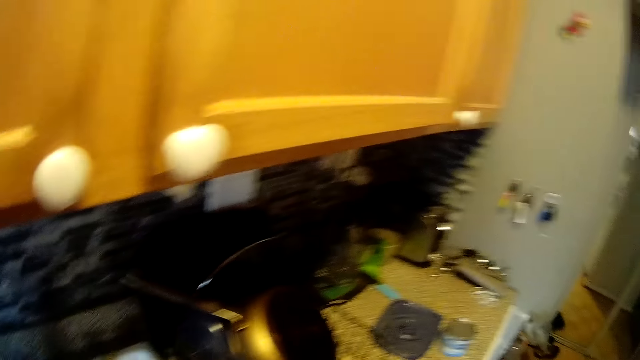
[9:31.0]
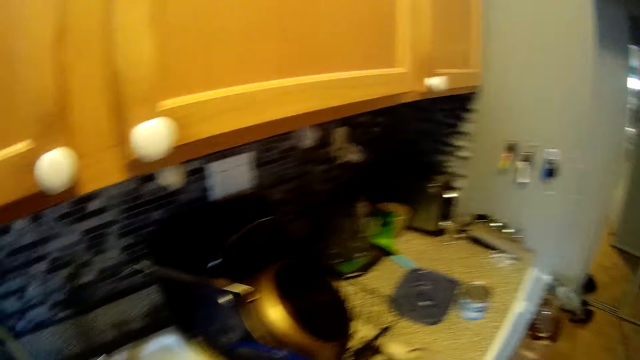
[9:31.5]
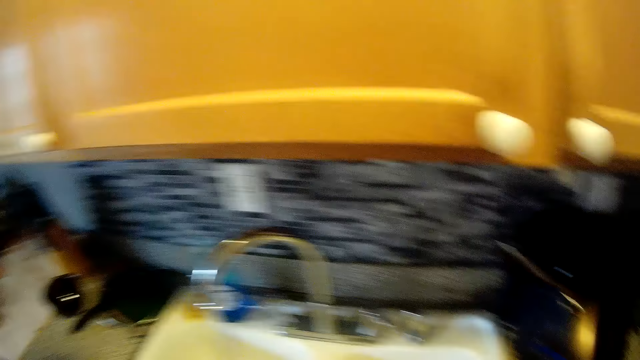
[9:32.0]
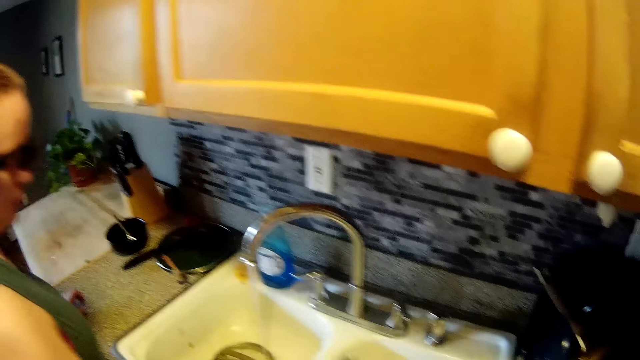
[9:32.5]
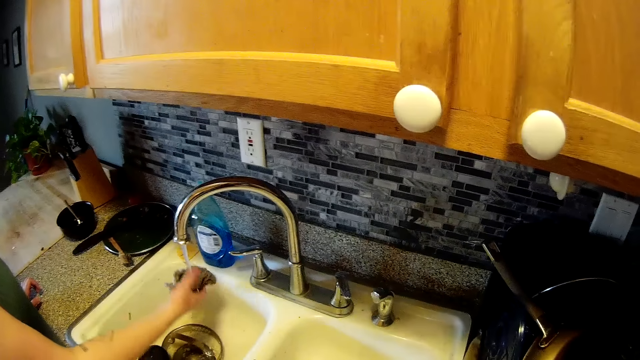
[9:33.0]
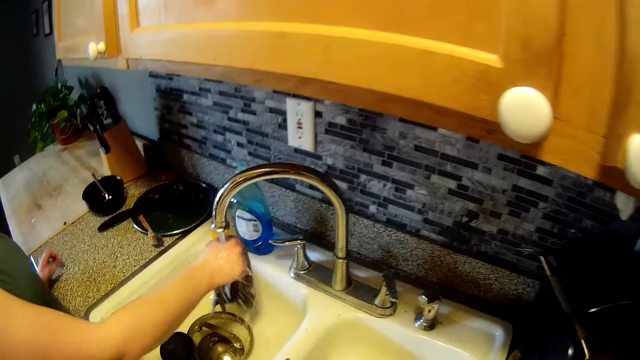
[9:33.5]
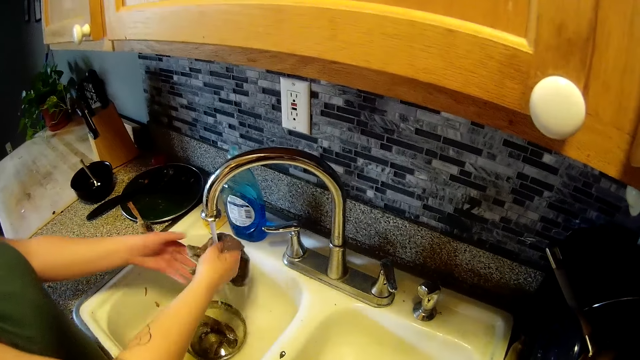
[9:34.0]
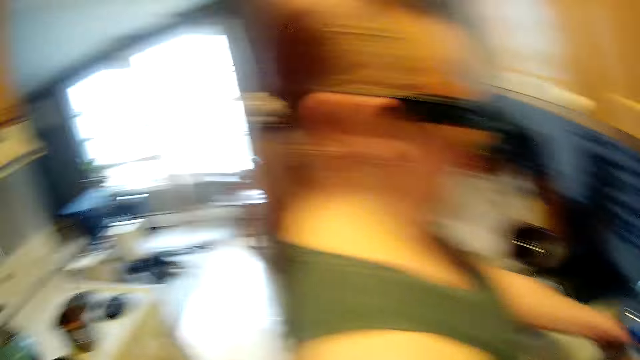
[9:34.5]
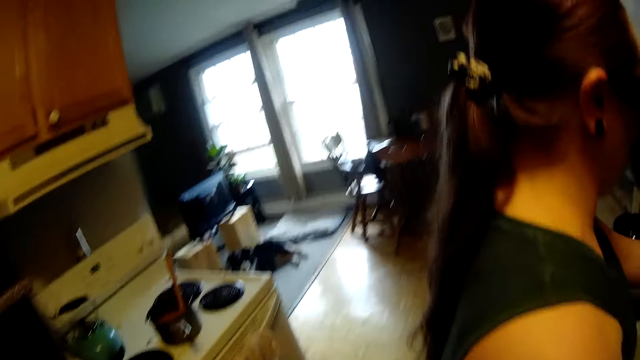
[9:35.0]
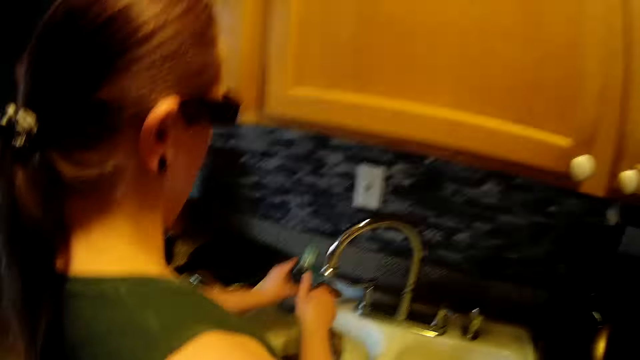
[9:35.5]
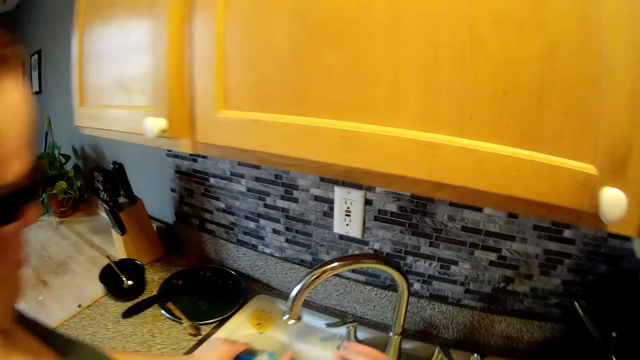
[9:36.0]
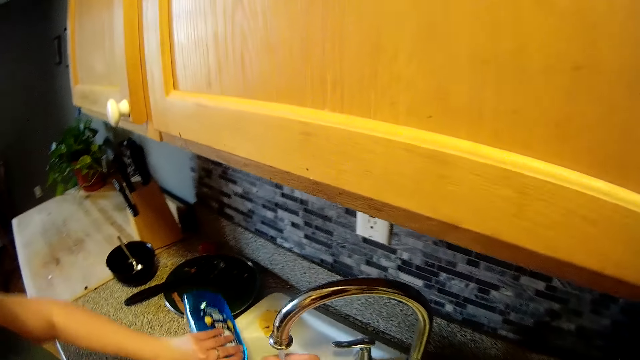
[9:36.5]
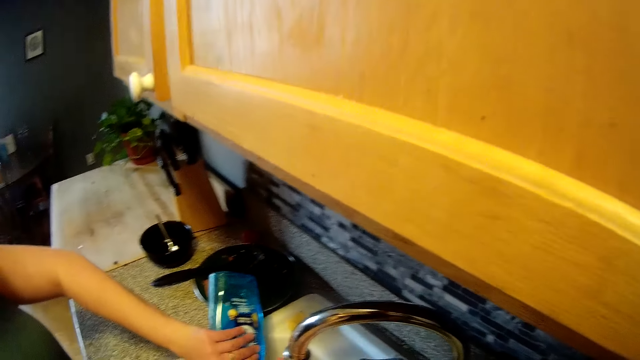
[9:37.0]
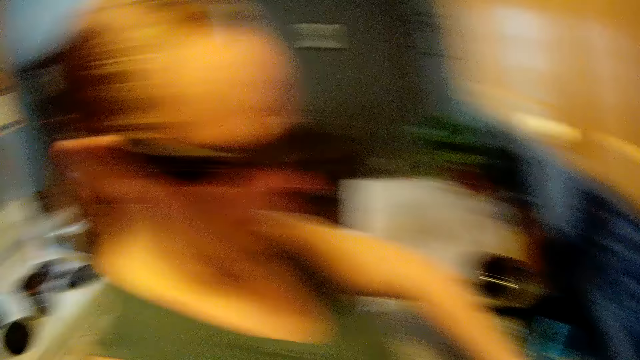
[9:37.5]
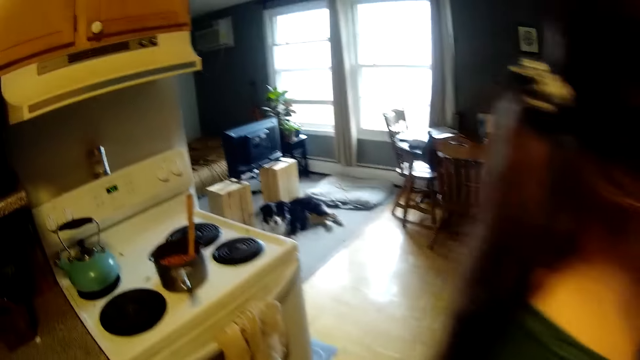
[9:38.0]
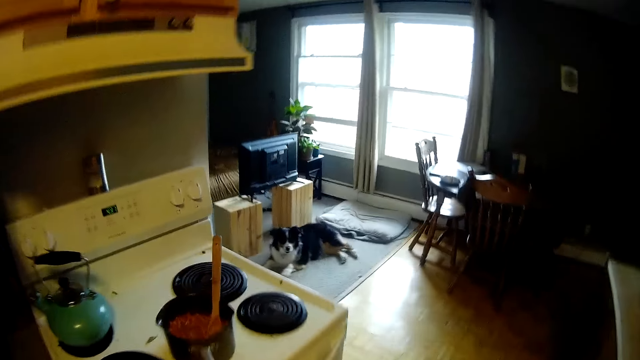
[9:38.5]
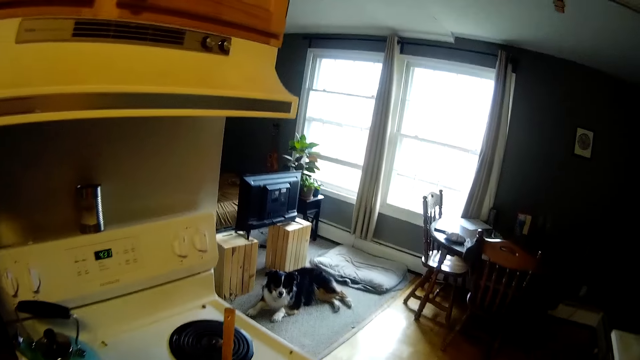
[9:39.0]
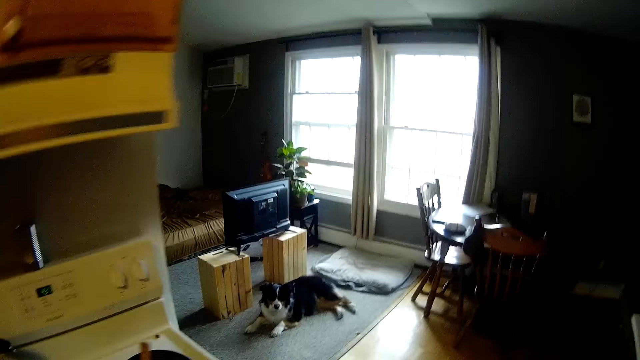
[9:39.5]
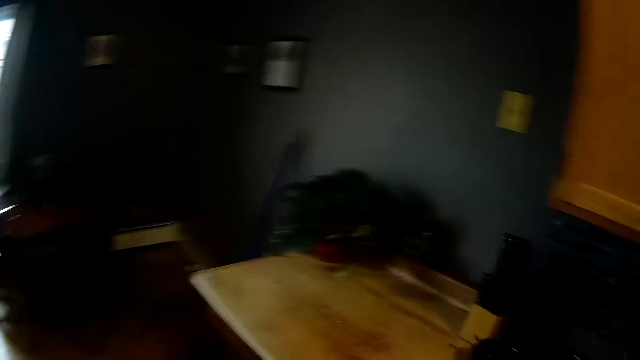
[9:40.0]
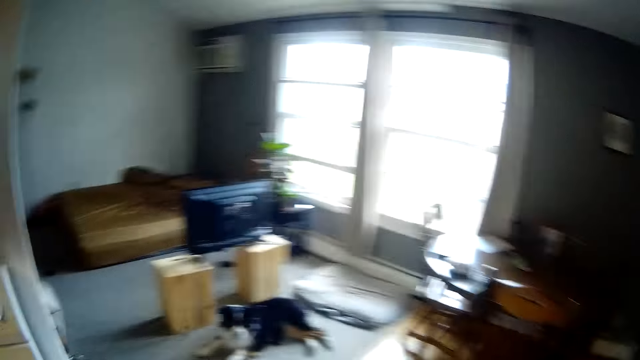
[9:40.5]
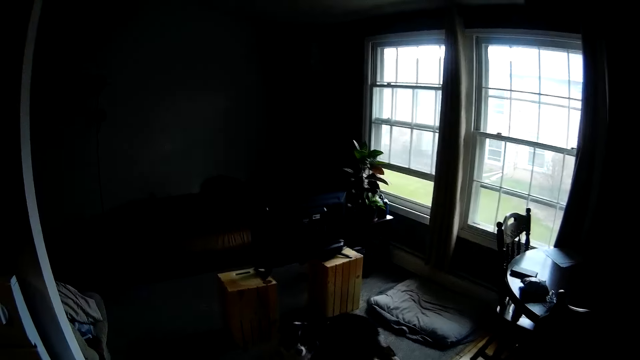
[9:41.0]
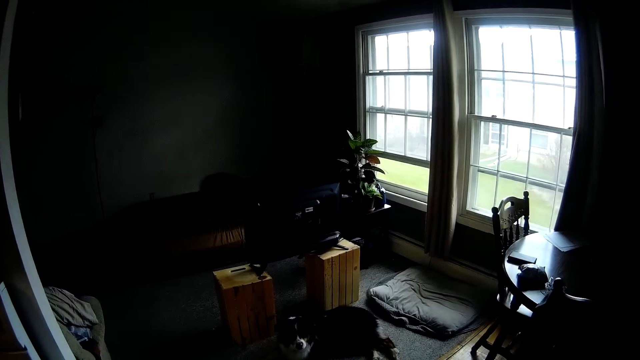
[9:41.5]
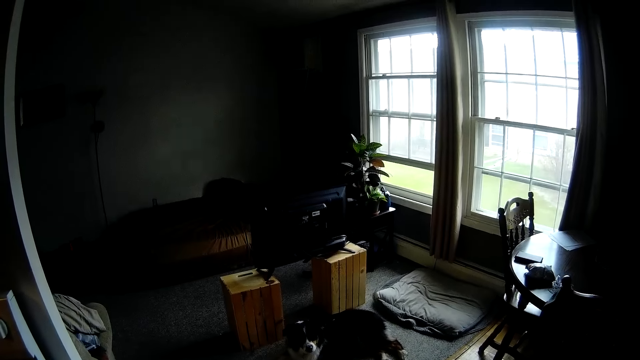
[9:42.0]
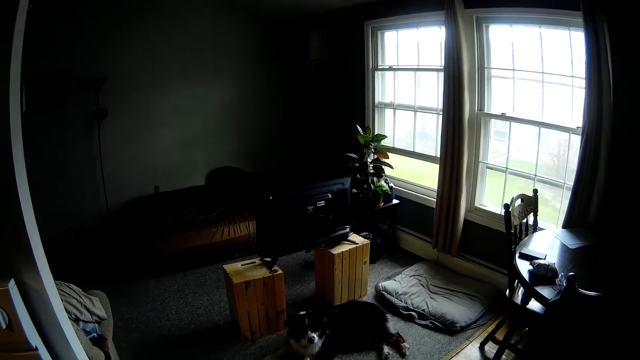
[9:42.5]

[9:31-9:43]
The woman rinses a rag under a tap in the sink with her right hand. The woman rinses the rag under the tap in the sink with both hands. The woman pours soap from the liquid soap bottle with her left hand. The camera wearer walks towards a stove in the kitchen.

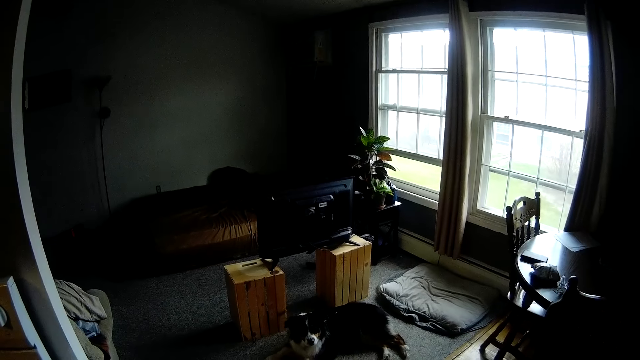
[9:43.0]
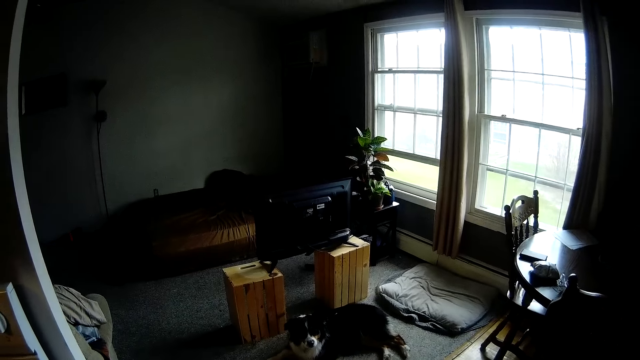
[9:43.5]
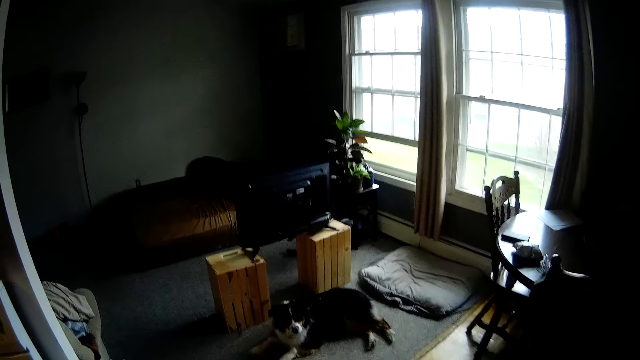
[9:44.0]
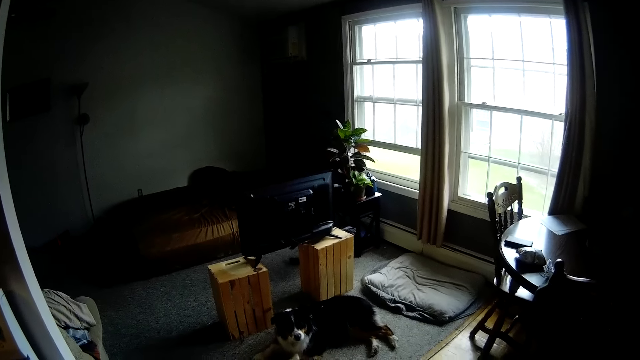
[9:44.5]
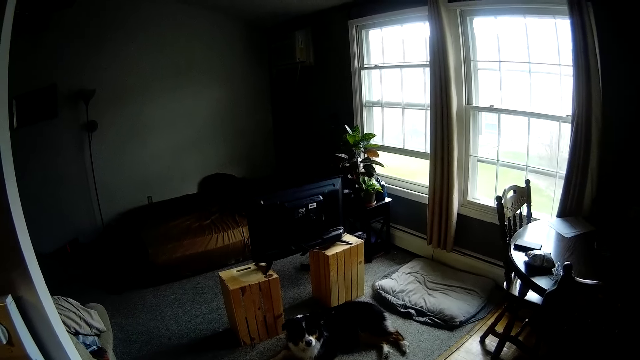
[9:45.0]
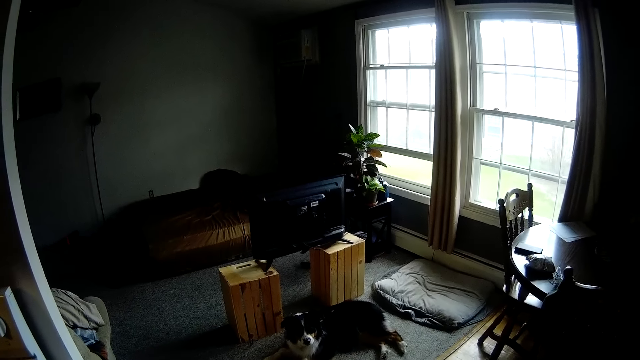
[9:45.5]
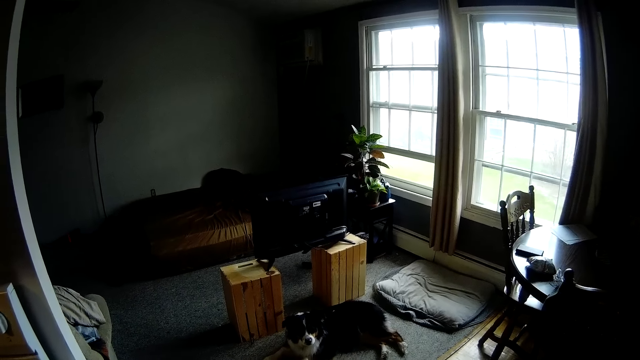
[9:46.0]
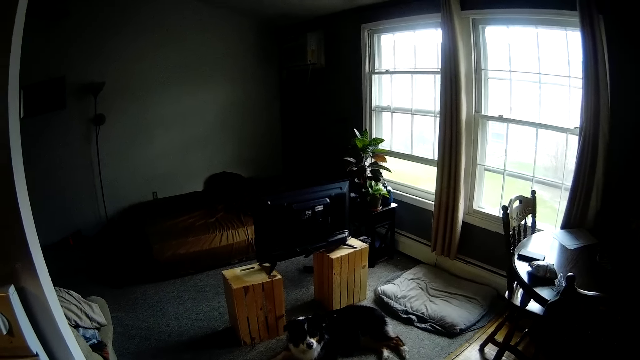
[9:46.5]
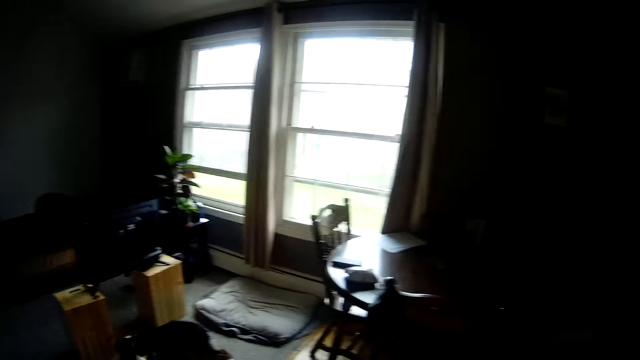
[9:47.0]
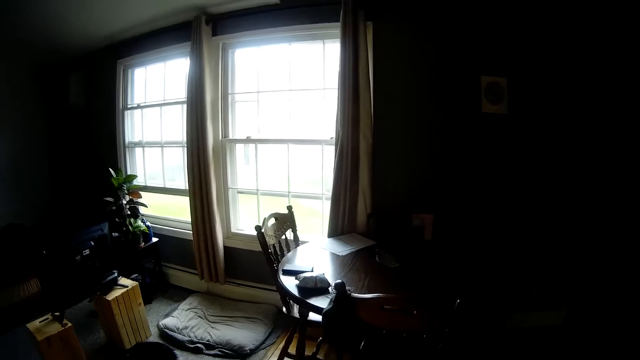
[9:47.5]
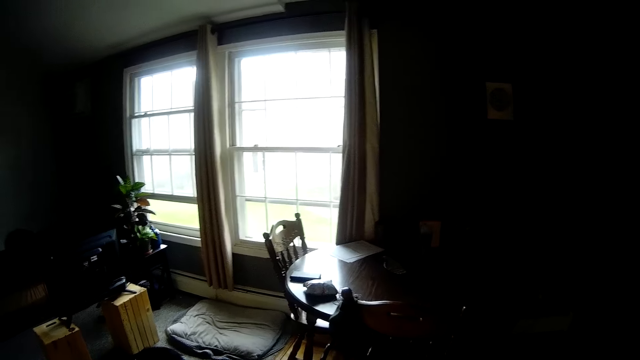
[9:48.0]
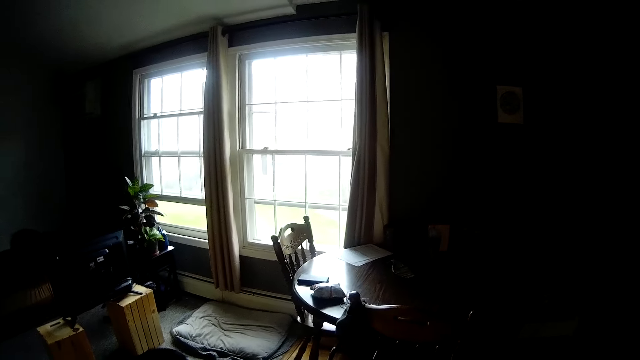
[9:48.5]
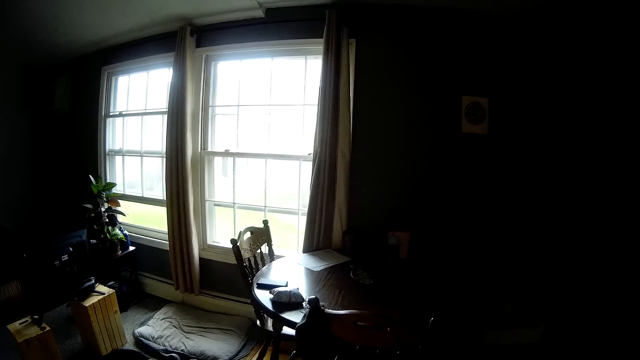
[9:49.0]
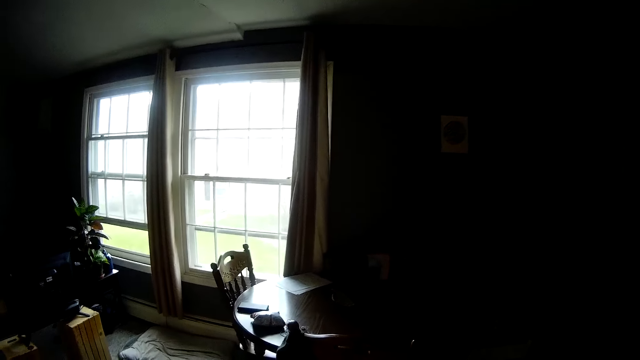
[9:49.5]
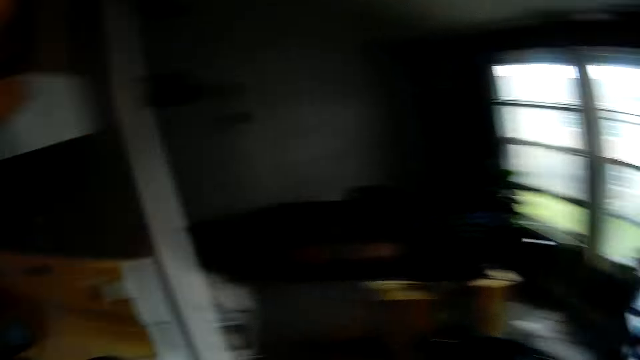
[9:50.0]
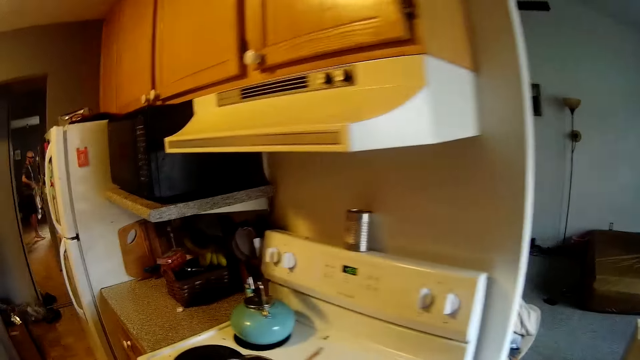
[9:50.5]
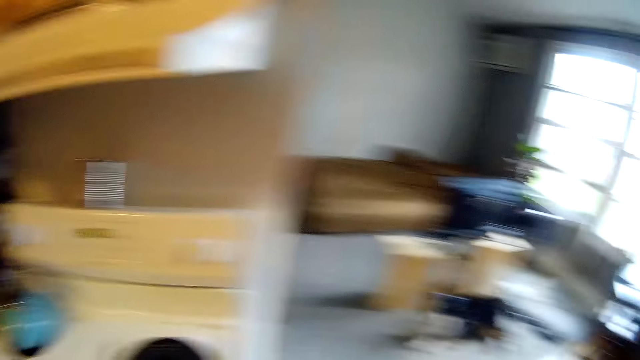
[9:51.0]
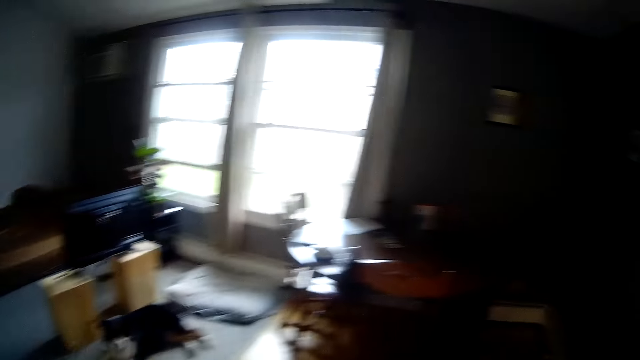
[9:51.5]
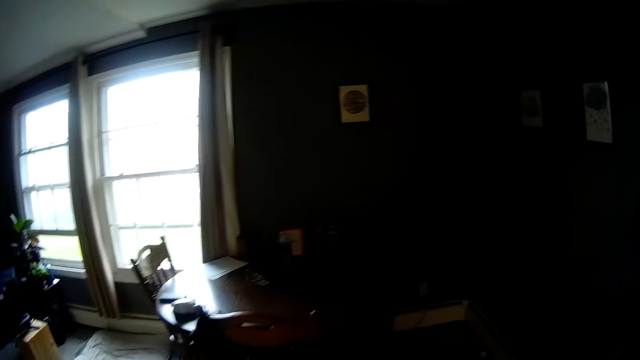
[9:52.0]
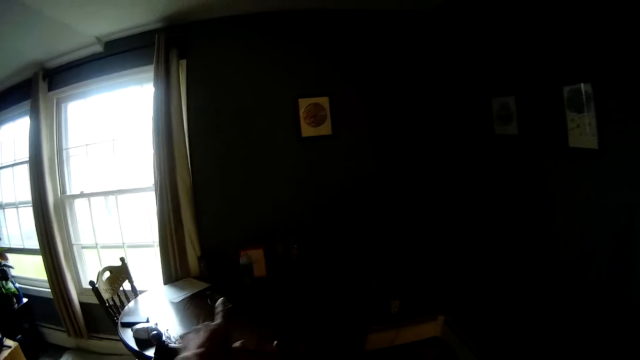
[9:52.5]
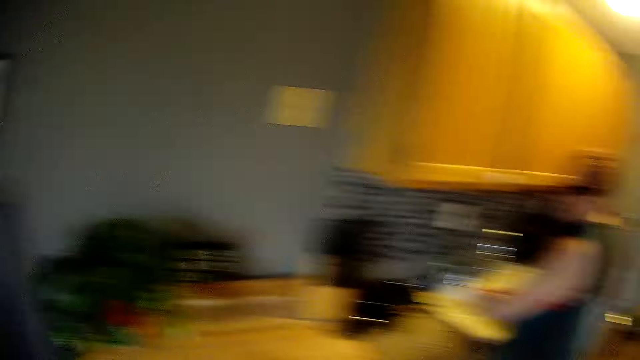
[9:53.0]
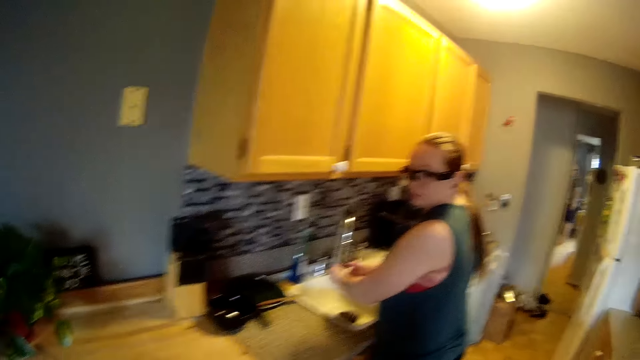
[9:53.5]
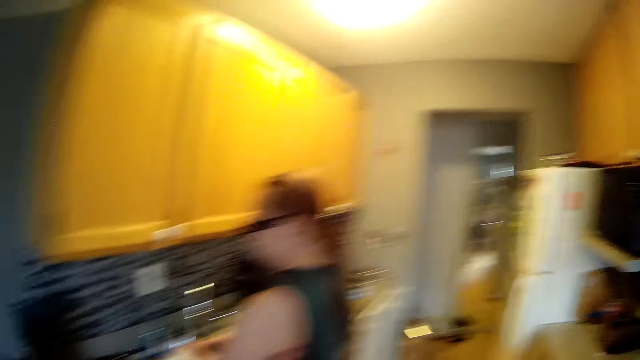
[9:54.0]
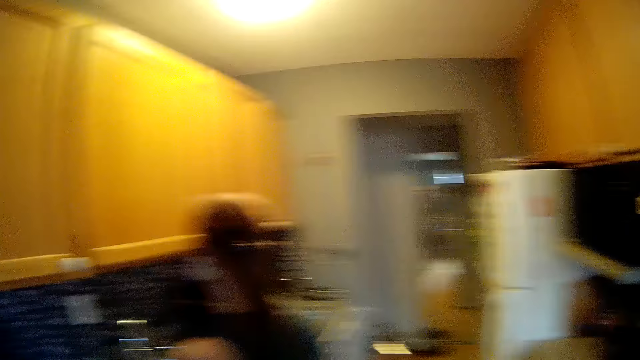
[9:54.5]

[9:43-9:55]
The camera wearer looks at the room. They interact with the woman in the kitchen. The woman washes both hands under the tap in the kitchen.
